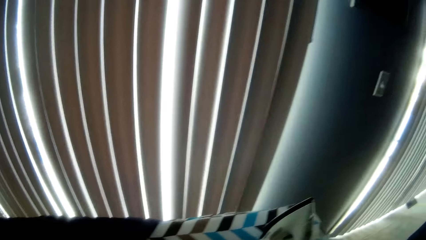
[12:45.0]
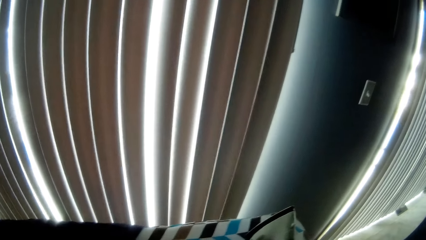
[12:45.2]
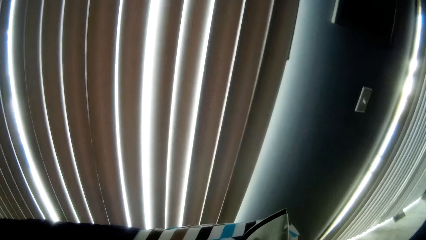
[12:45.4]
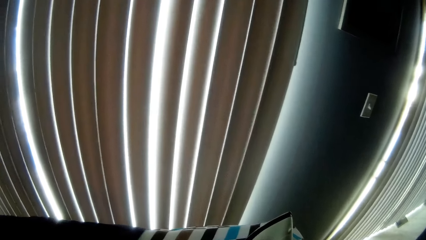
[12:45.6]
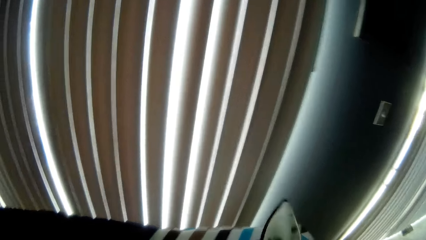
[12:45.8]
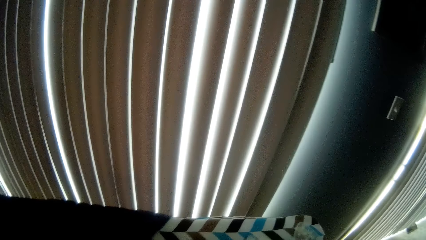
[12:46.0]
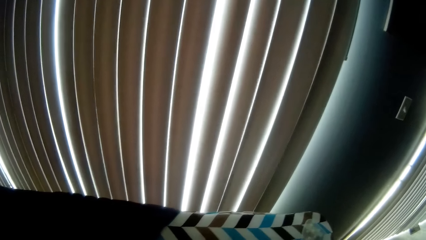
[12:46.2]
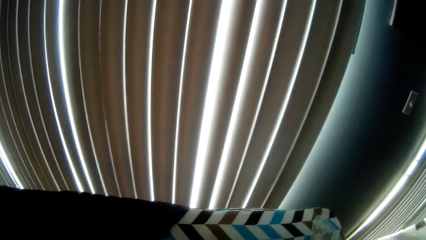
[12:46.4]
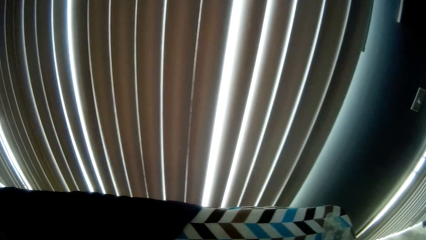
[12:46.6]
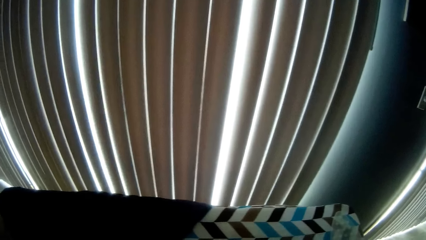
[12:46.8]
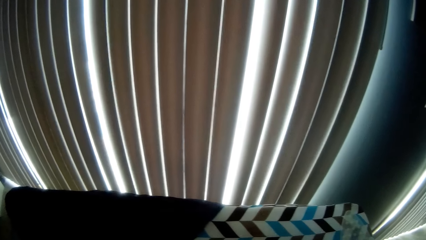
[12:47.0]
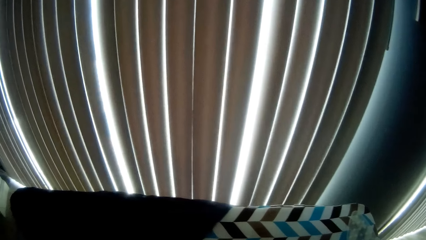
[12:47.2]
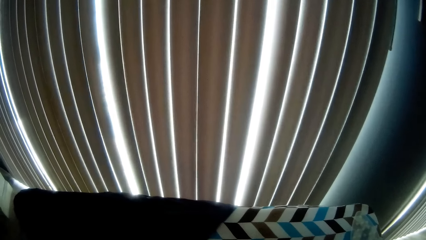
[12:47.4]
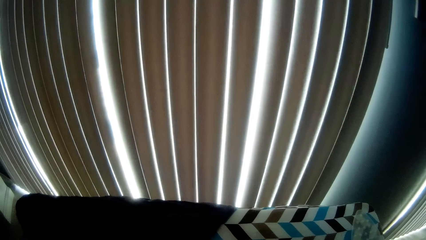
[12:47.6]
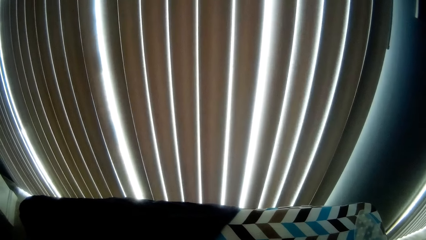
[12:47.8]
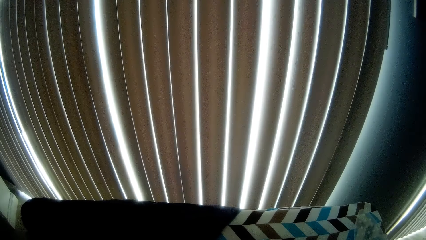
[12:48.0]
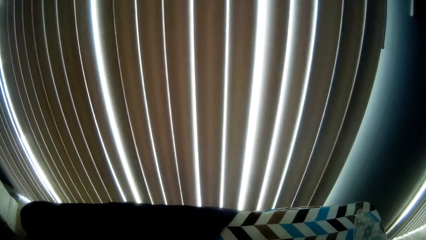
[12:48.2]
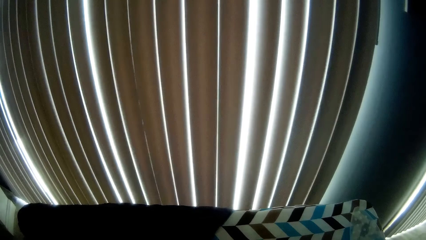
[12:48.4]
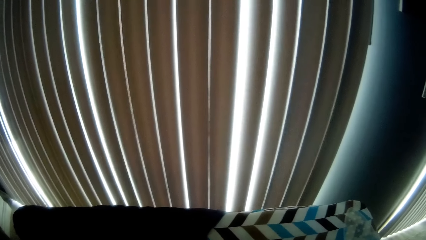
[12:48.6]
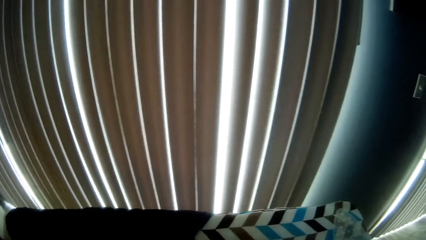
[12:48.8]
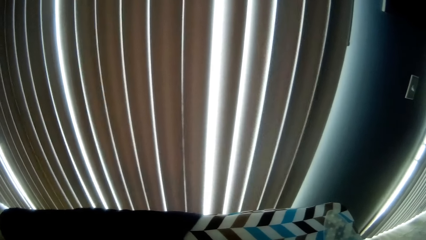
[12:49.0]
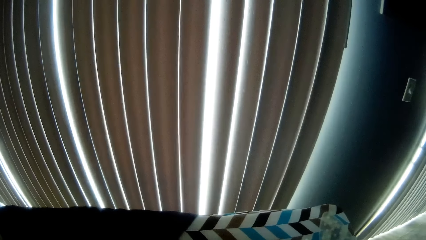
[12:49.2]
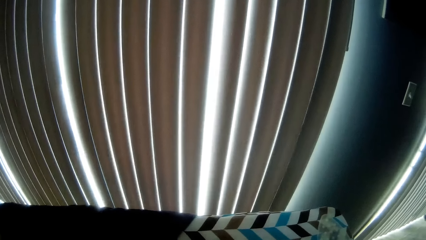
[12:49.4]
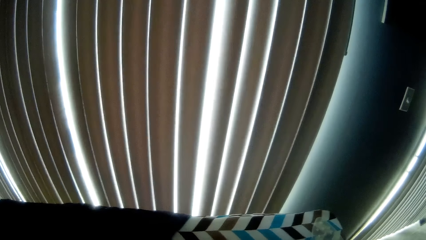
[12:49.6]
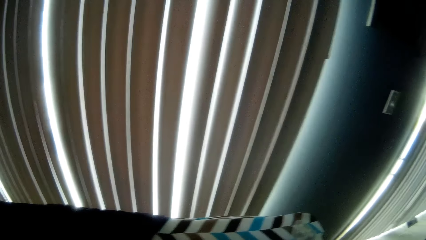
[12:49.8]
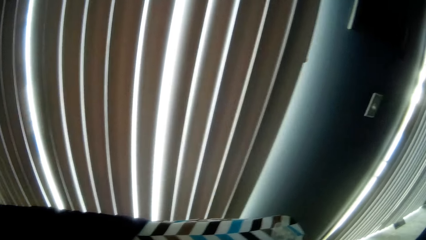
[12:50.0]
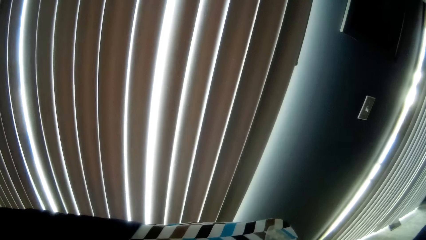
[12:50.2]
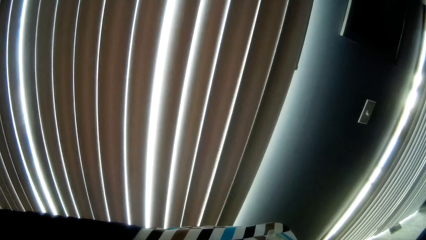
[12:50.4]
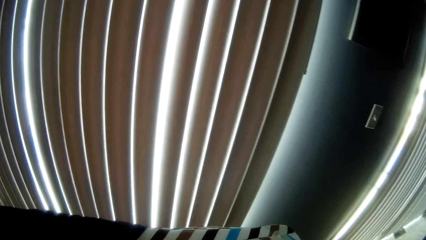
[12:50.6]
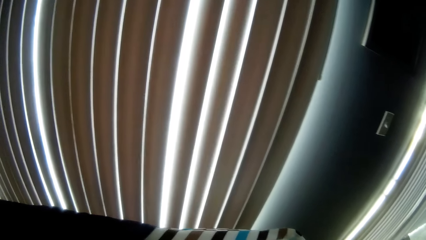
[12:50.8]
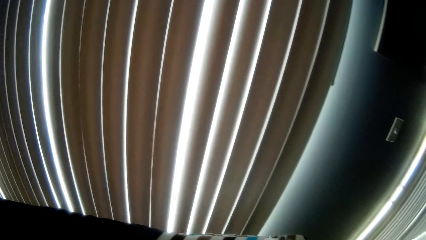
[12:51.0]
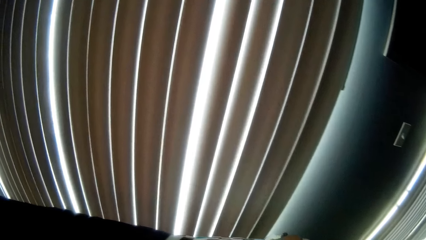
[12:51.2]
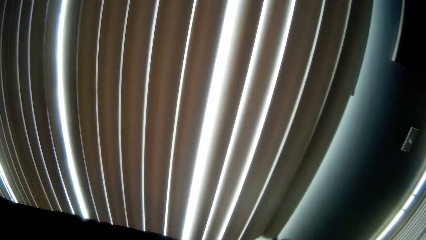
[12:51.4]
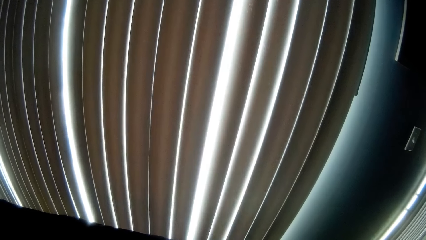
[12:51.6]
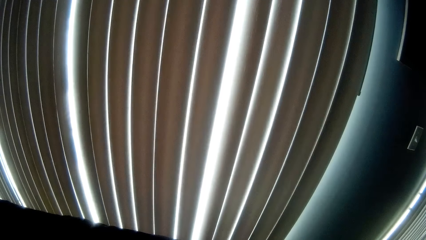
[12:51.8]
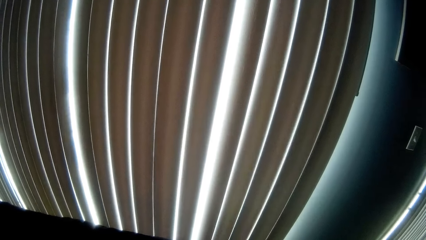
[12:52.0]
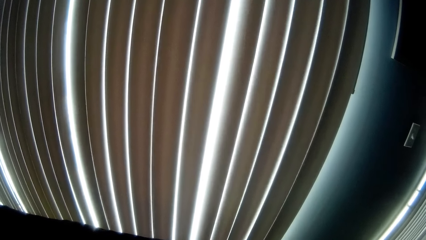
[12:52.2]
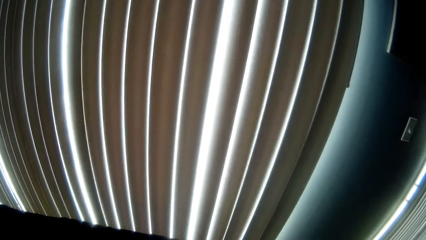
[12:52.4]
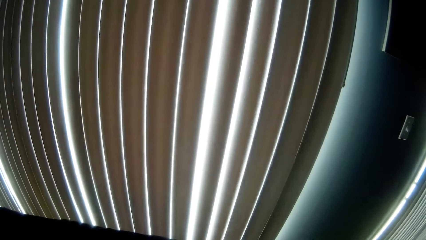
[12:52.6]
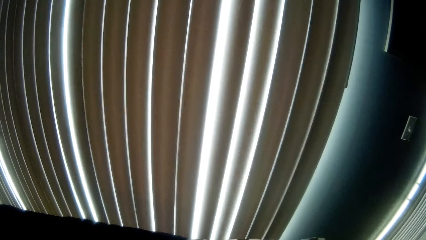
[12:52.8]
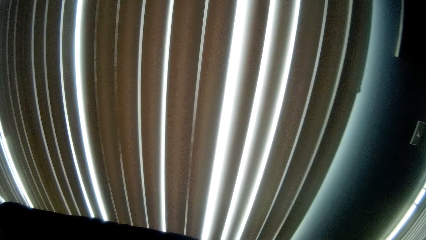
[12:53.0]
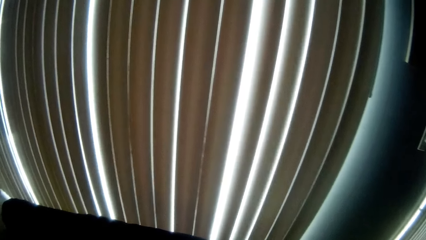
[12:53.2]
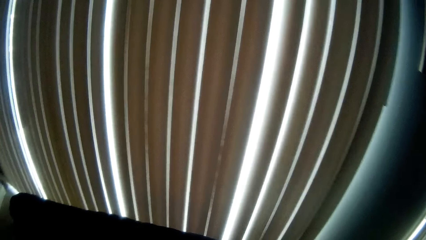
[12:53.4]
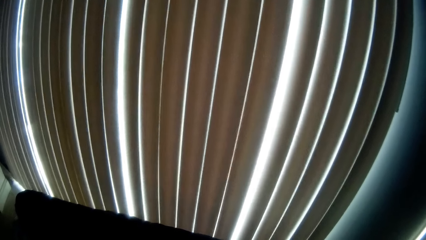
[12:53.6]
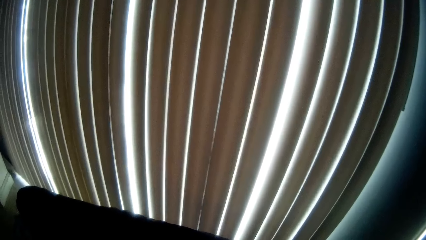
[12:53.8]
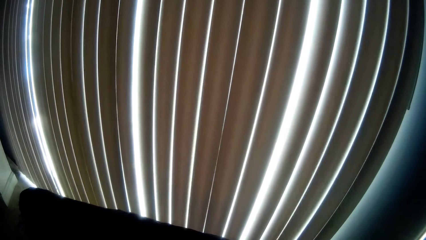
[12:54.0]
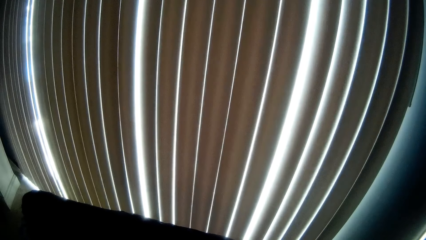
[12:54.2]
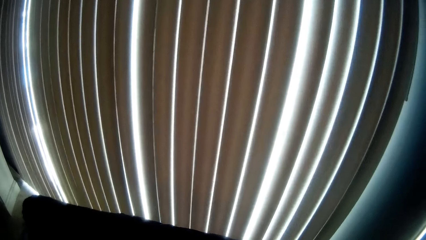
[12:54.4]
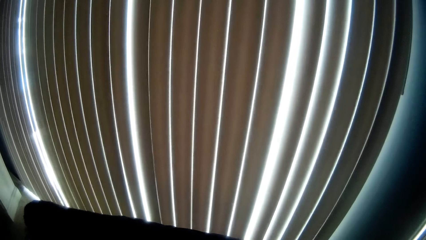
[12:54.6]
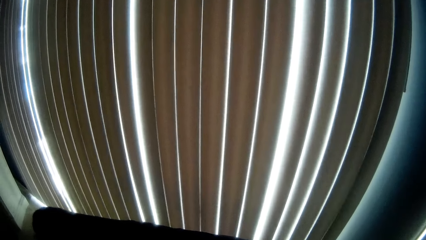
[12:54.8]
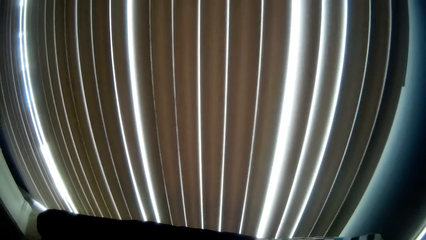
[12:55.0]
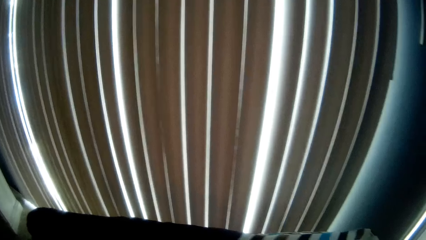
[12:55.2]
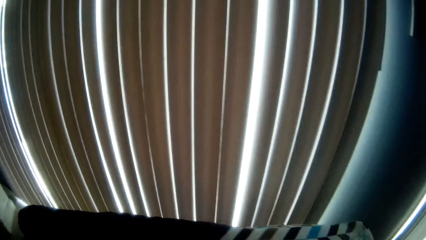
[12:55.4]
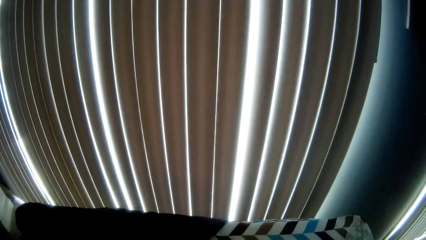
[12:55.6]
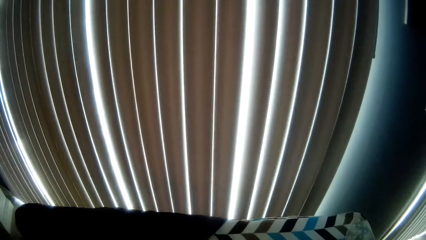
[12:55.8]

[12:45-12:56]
The camera wearer picks up the pressing iron from the ironing board with his right hand. He irons the cloth. He presses the ironing board with the pressing iron in his right hand.

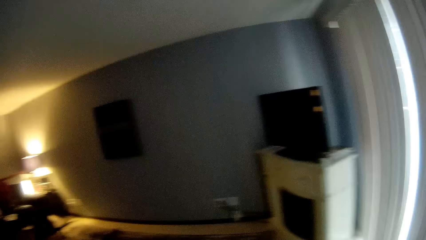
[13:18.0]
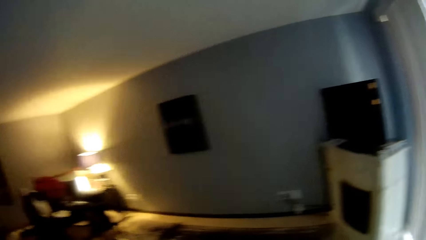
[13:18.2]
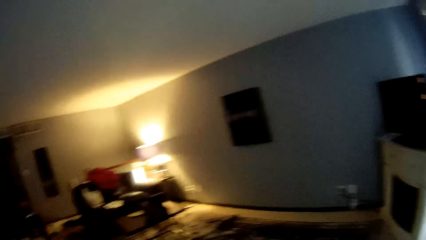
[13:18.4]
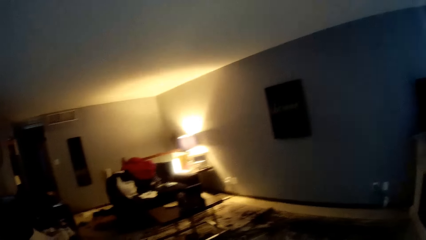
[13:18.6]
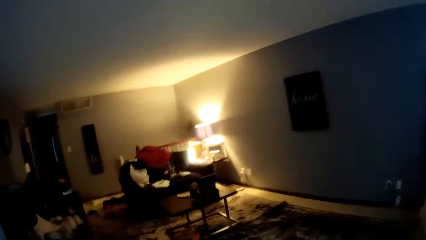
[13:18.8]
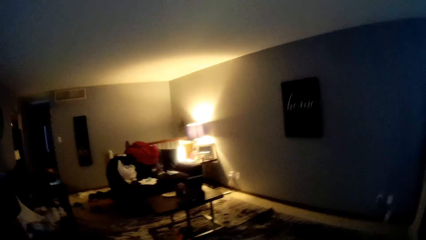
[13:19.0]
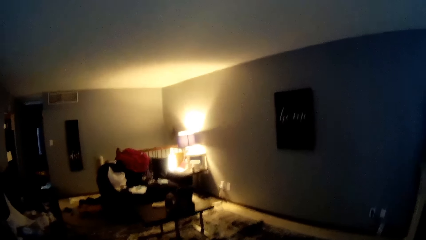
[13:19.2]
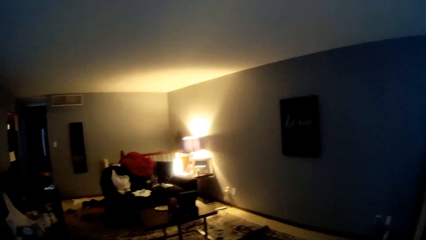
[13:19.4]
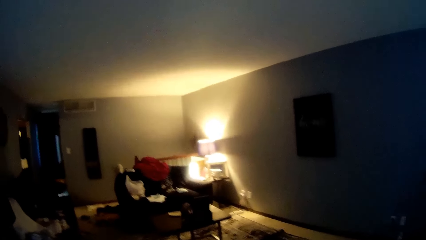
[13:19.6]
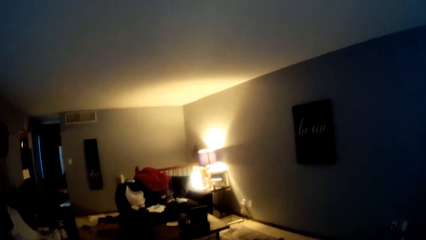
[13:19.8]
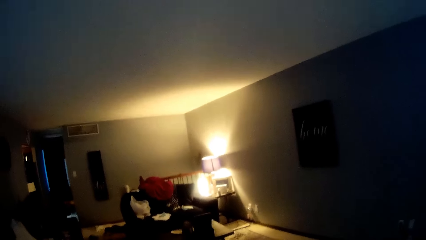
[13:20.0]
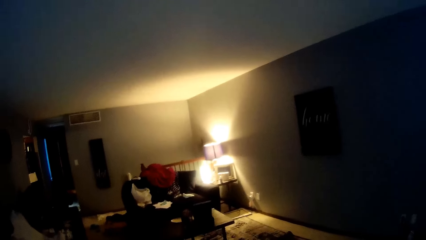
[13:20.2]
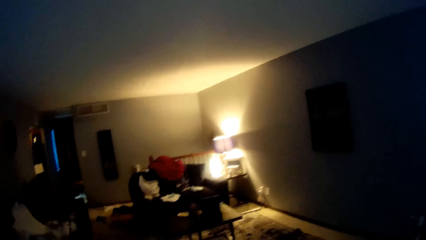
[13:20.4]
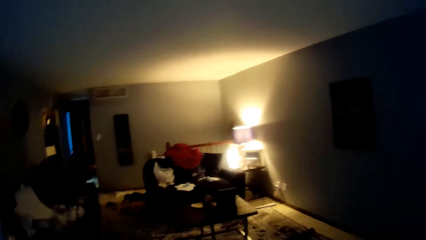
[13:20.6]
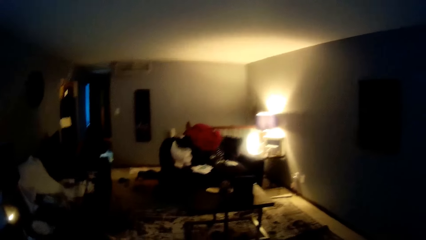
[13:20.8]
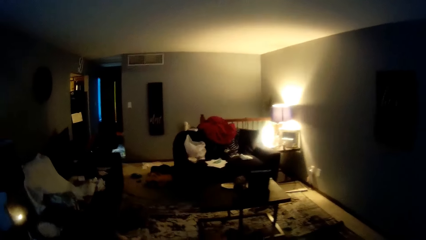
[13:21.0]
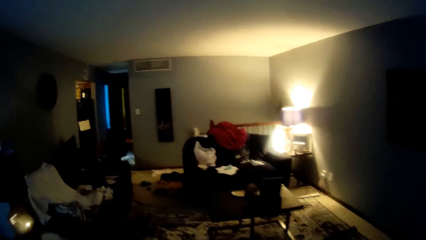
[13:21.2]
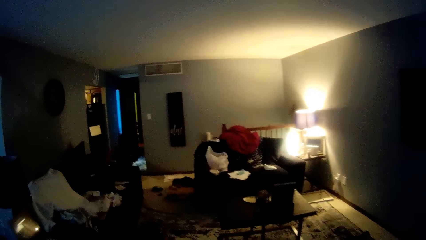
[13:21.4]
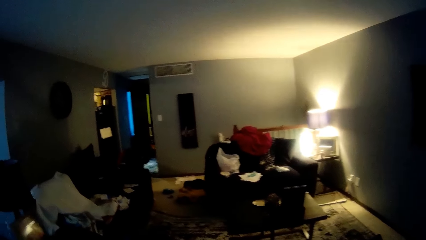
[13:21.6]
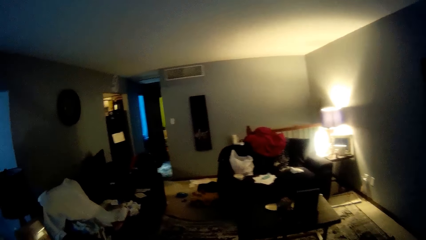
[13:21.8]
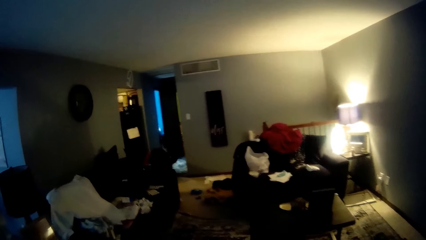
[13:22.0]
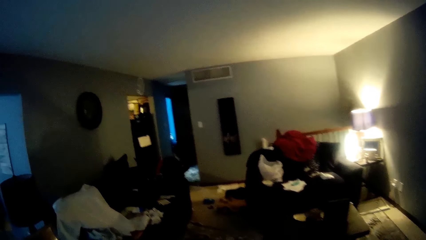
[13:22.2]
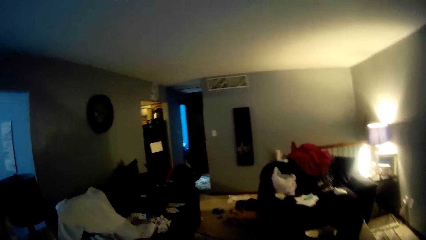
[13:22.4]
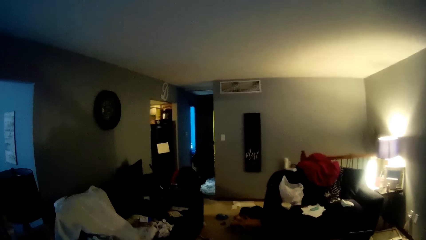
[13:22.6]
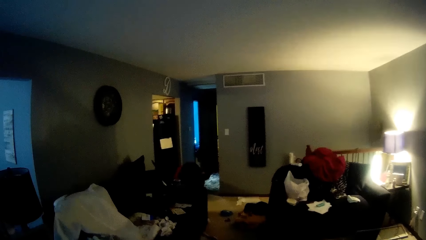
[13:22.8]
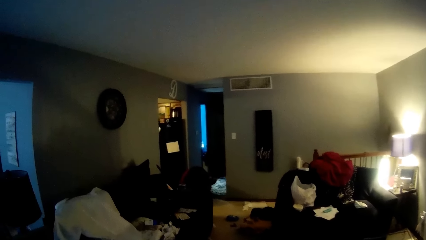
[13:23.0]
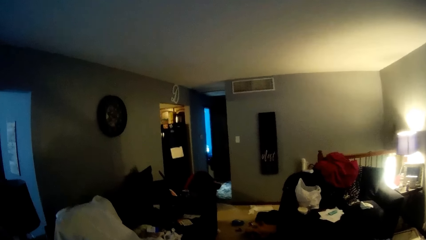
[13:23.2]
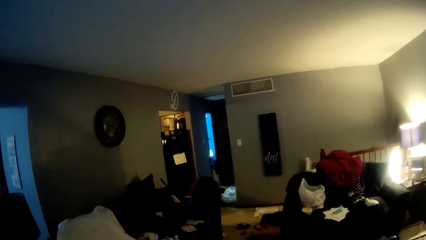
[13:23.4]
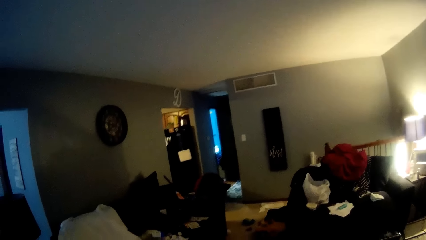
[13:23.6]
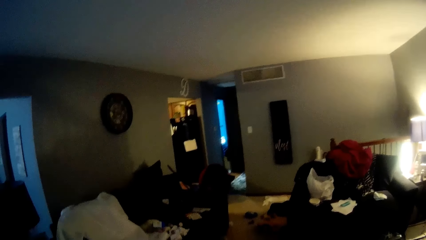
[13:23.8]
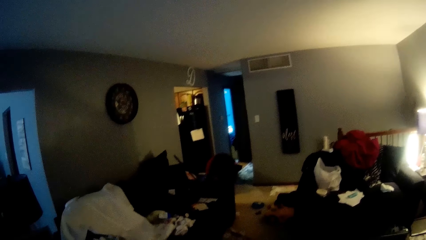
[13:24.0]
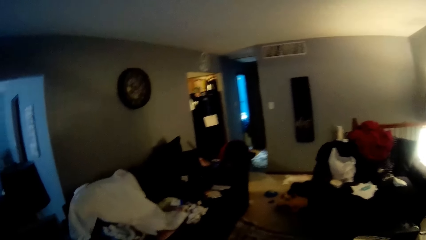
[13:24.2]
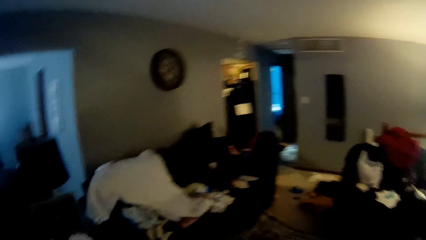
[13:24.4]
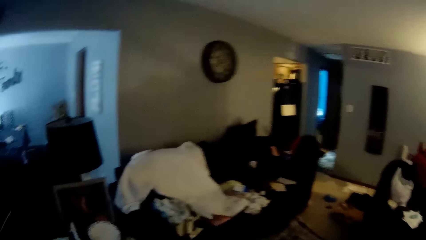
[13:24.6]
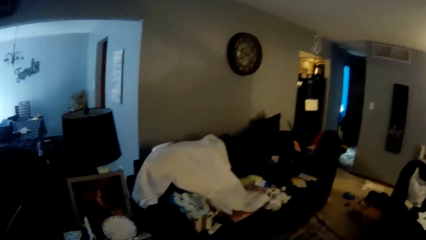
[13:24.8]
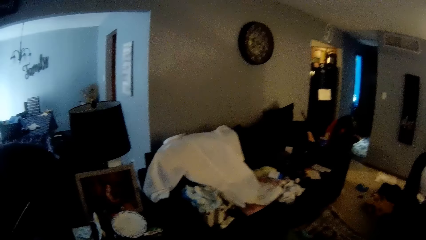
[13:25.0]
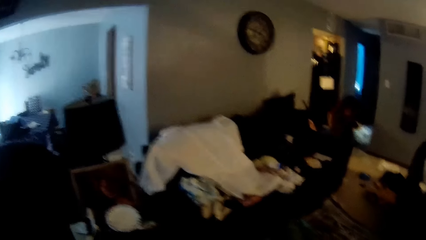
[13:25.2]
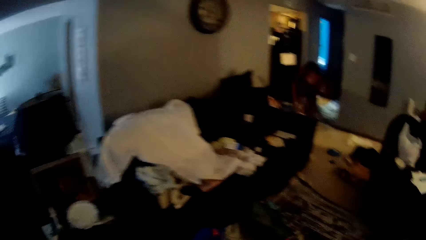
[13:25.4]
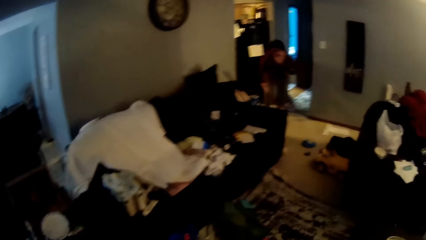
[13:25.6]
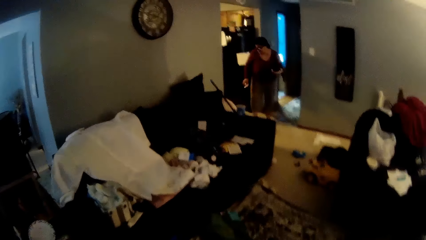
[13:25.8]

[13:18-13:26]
The camera wearer turns around the room. They converse with a woman. The woman responds to the camera wearer.
